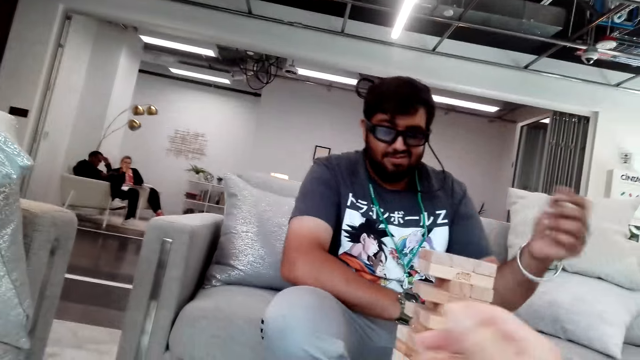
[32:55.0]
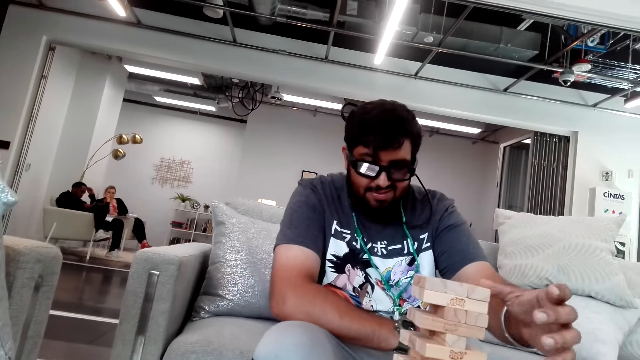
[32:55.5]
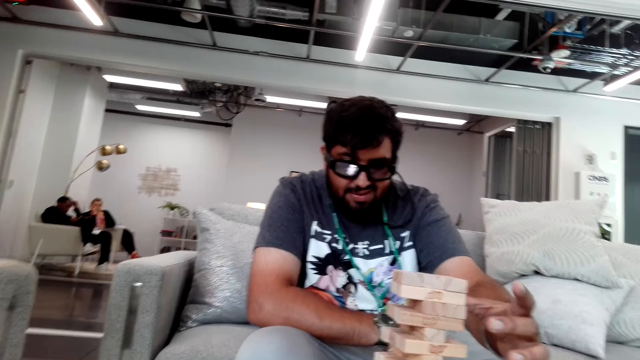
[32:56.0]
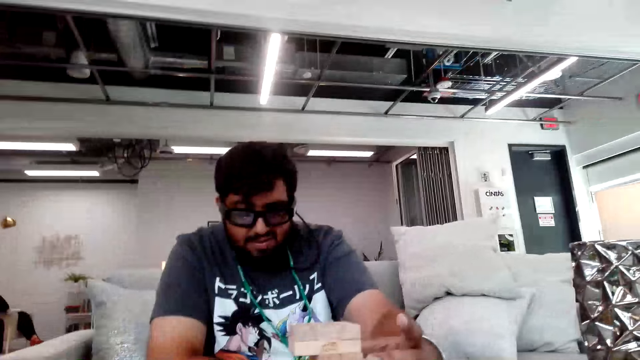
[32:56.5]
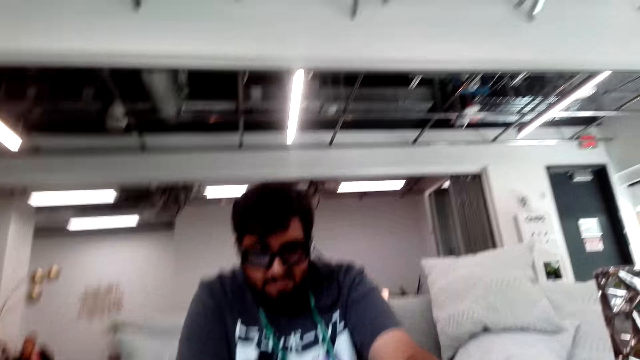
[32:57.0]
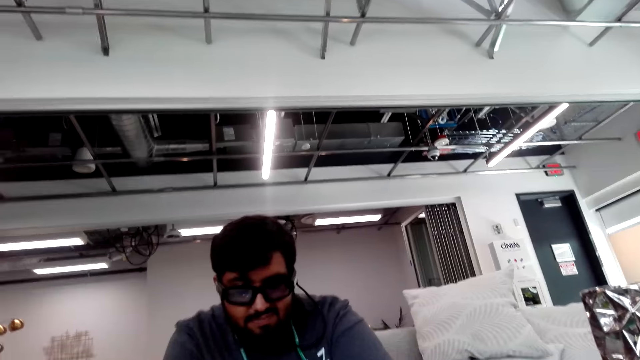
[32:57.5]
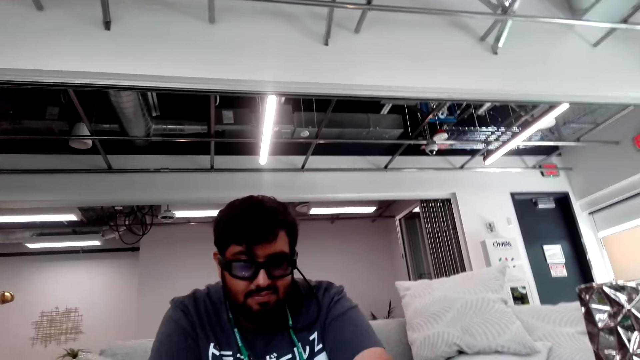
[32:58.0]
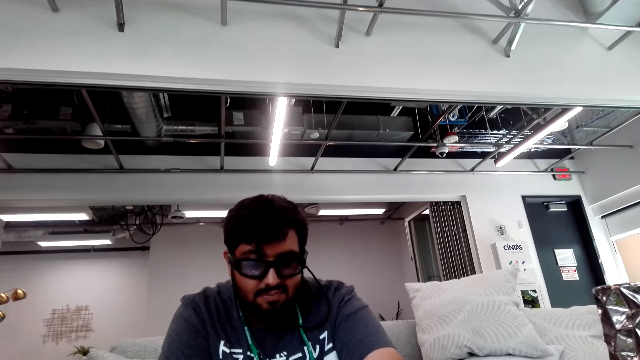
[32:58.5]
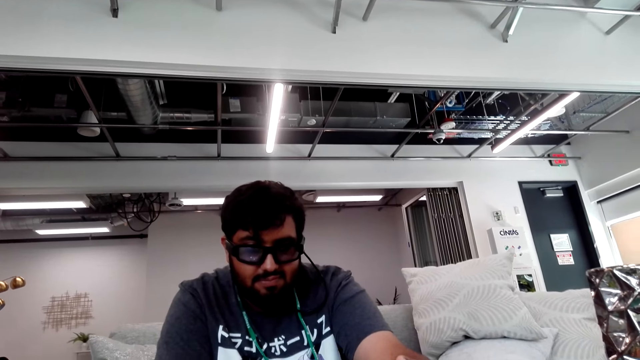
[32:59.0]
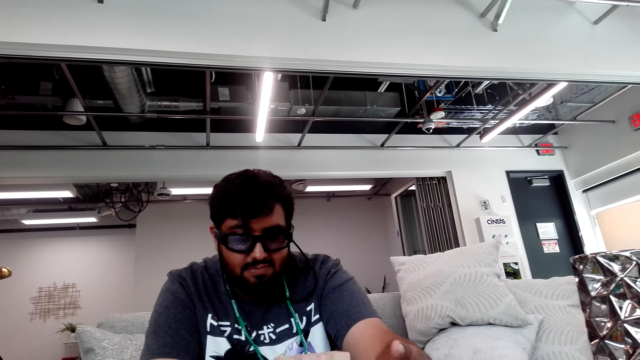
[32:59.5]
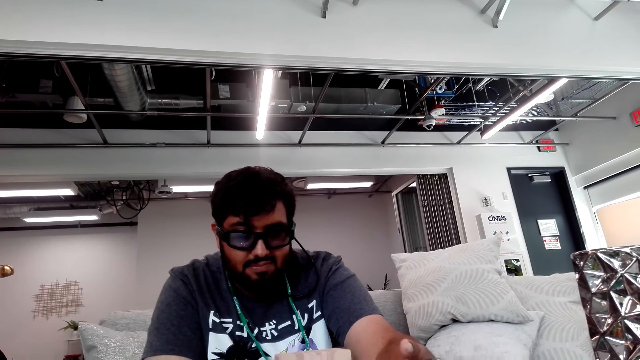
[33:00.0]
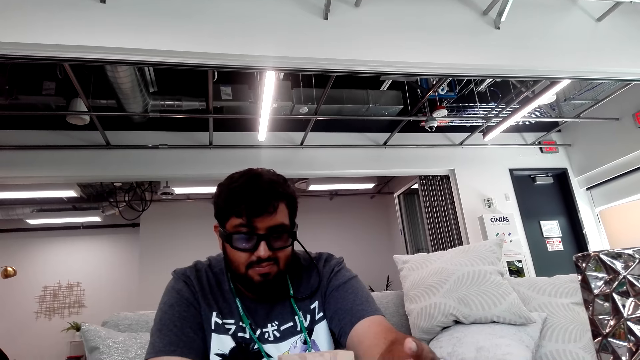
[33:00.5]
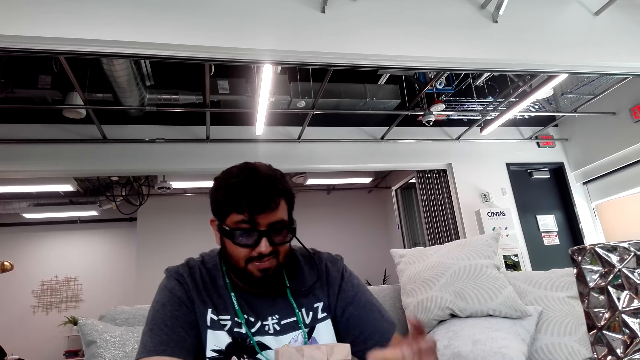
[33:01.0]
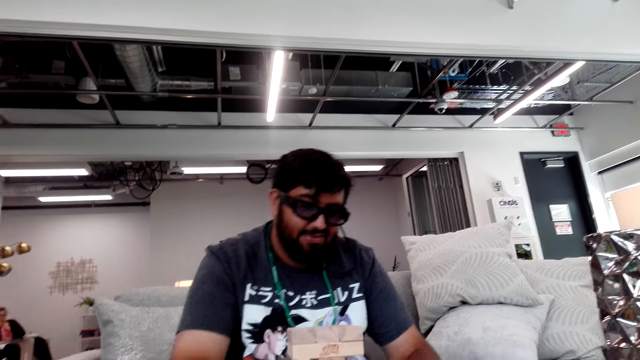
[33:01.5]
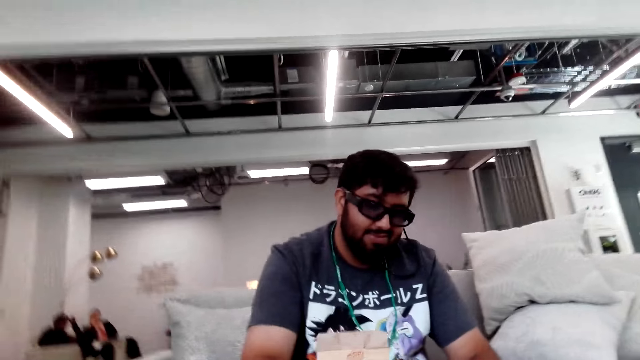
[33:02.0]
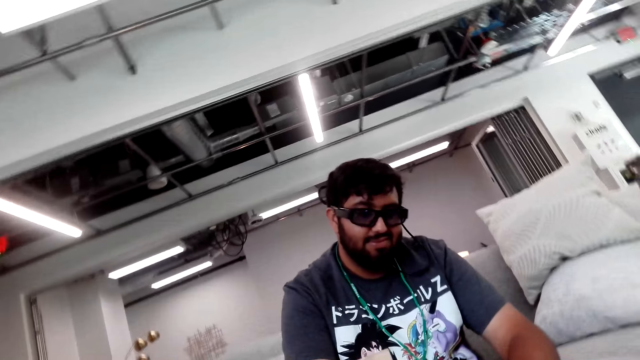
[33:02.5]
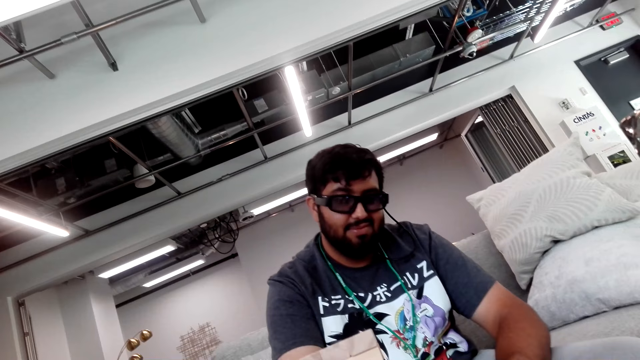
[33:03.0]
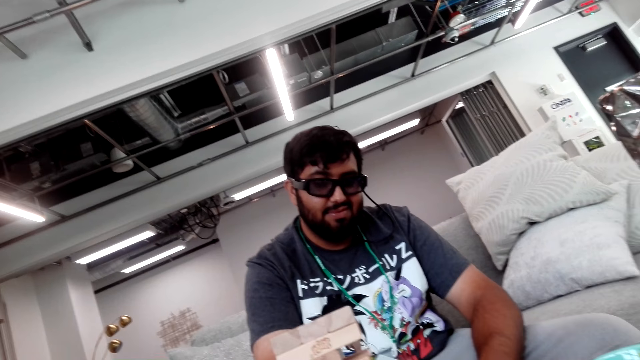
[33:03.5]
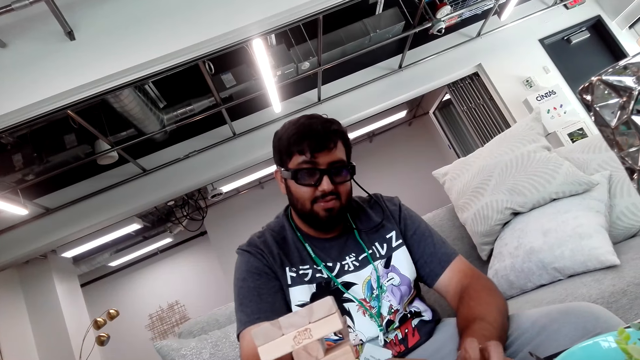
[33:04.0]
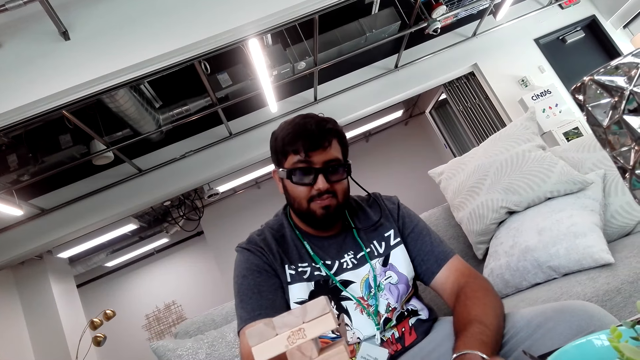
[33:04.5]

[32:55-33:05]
The man removes a block from the tower and does something with his hand.

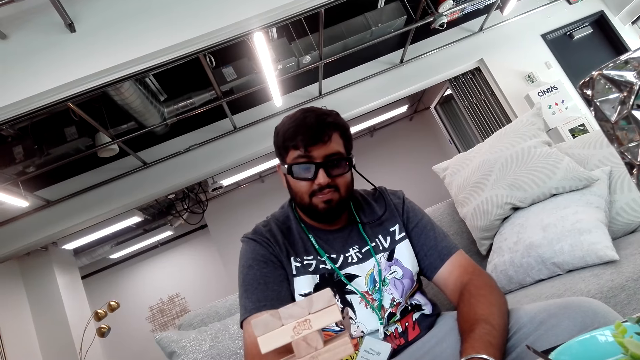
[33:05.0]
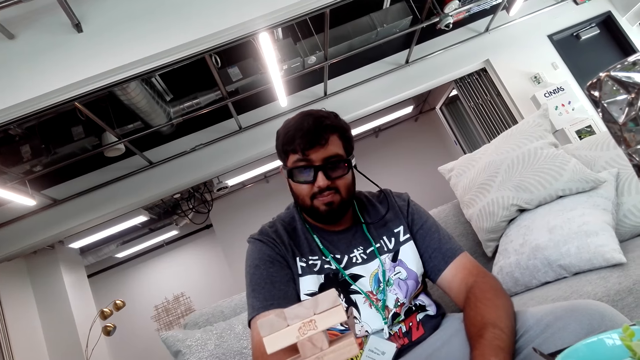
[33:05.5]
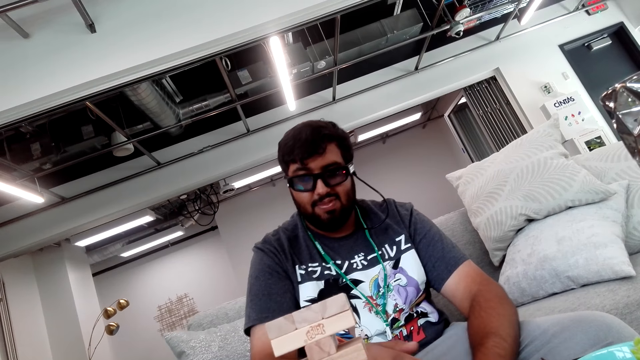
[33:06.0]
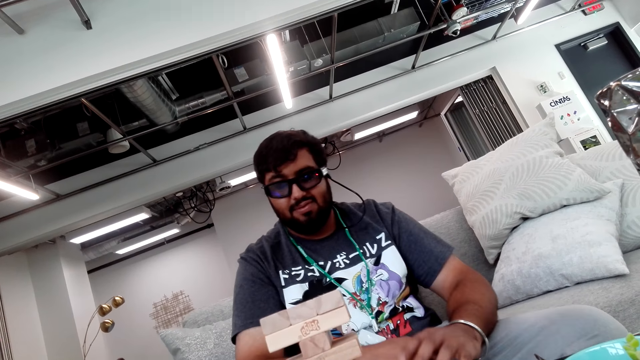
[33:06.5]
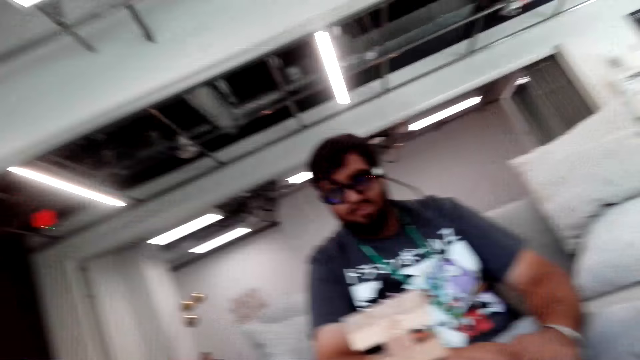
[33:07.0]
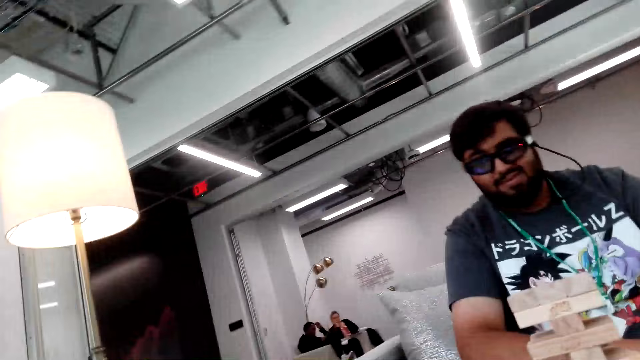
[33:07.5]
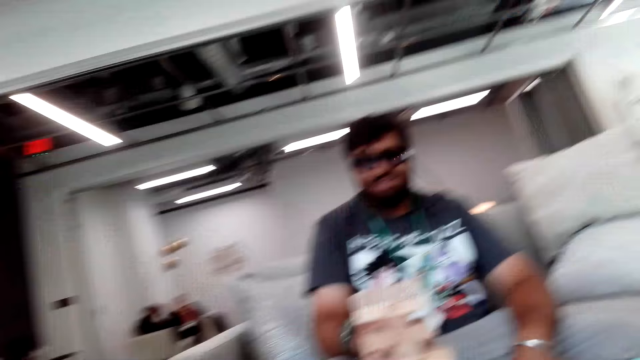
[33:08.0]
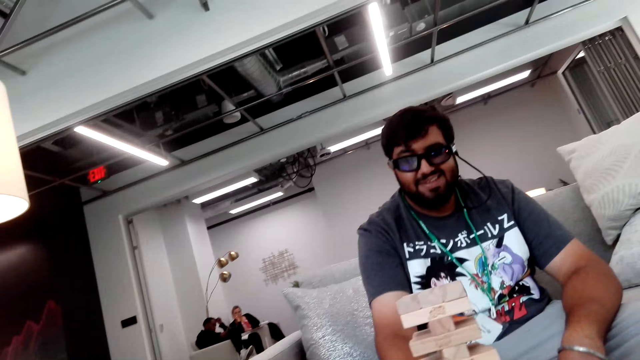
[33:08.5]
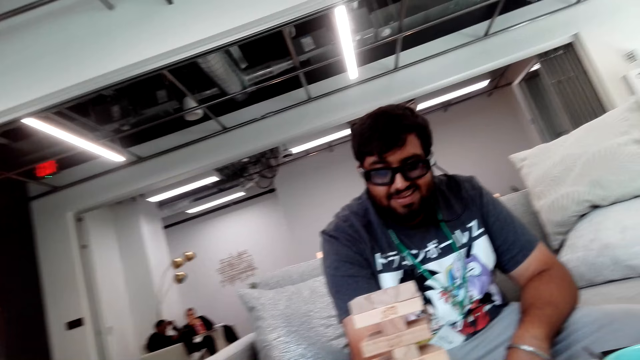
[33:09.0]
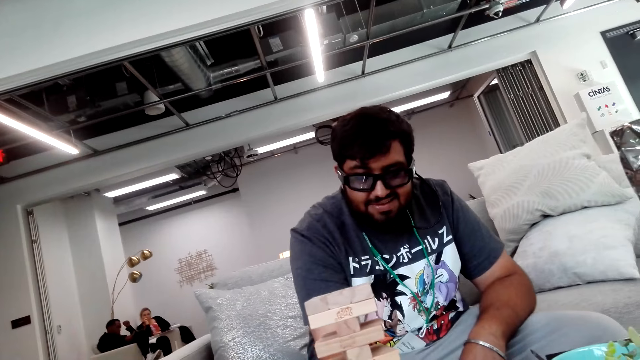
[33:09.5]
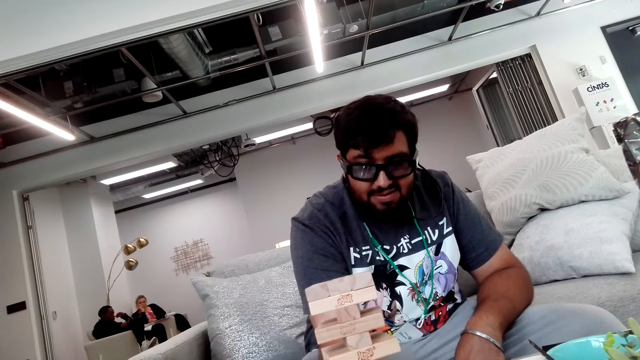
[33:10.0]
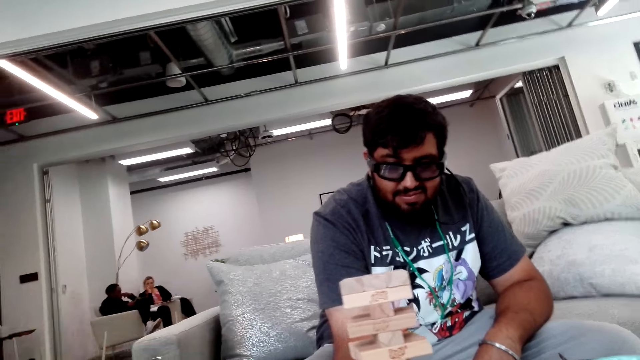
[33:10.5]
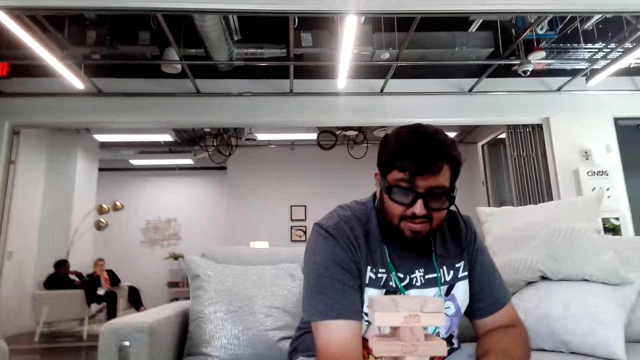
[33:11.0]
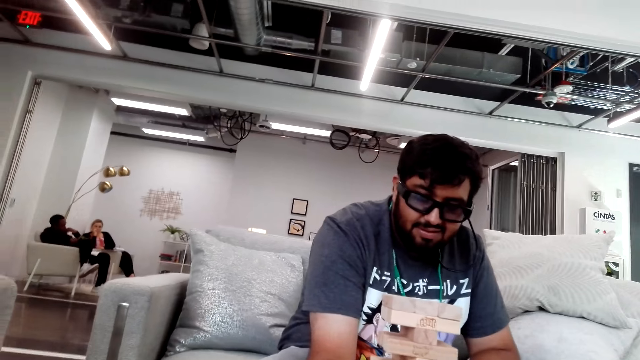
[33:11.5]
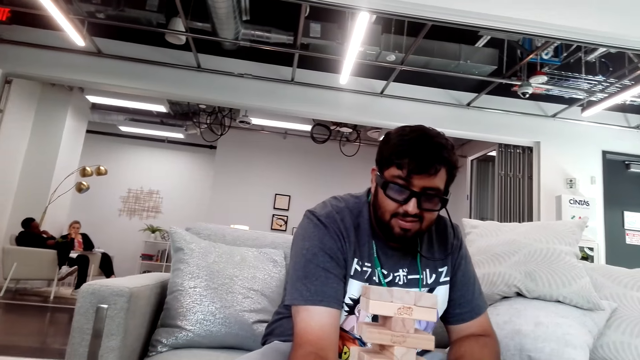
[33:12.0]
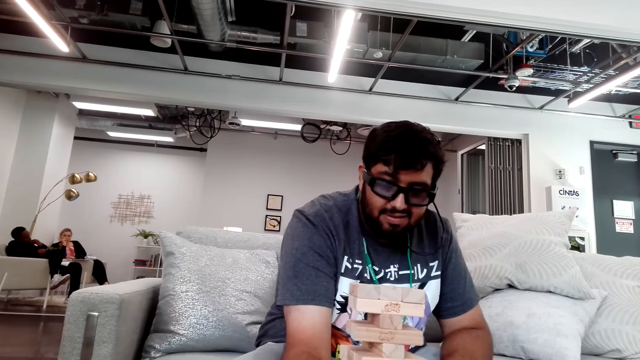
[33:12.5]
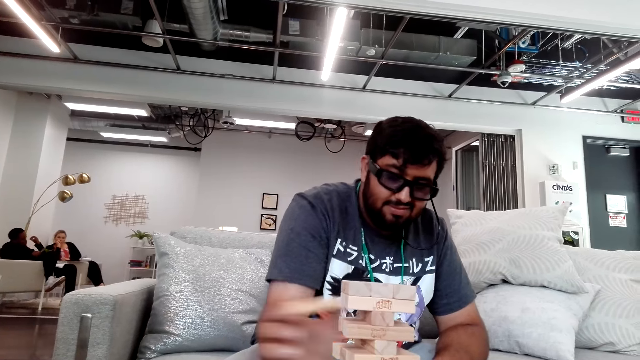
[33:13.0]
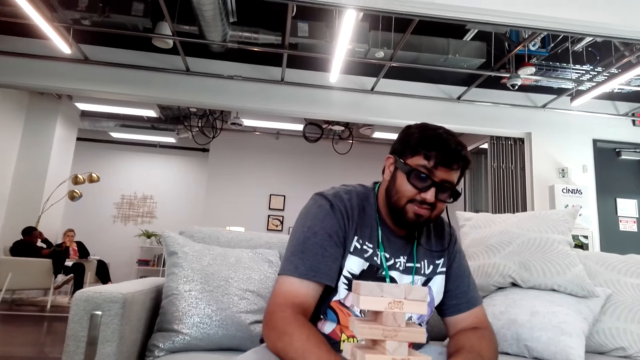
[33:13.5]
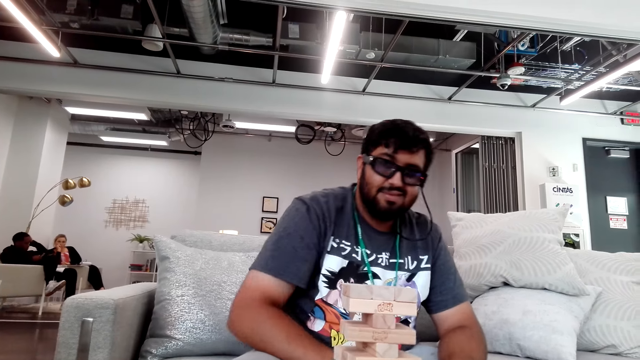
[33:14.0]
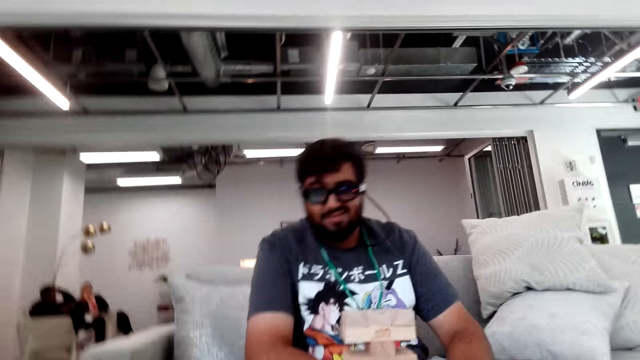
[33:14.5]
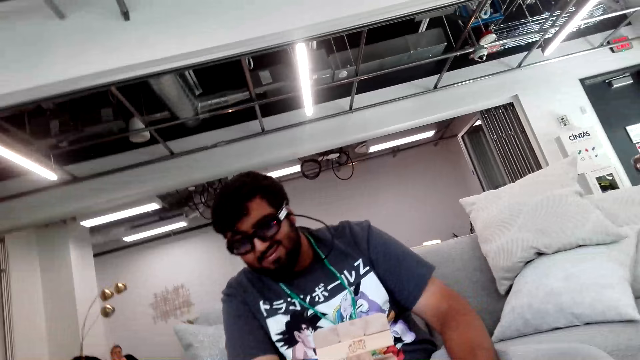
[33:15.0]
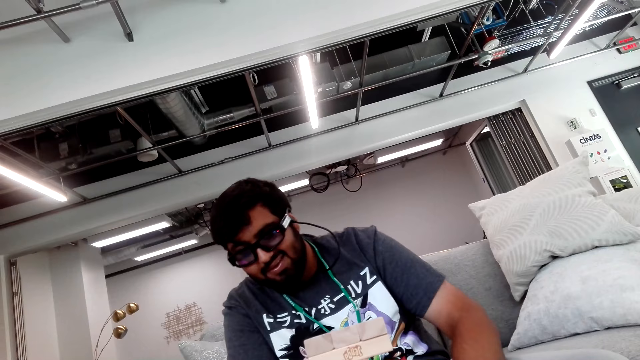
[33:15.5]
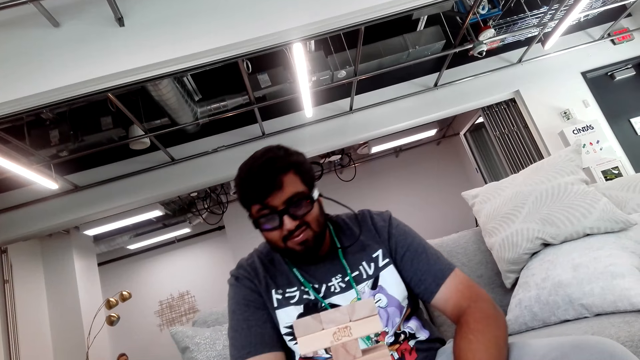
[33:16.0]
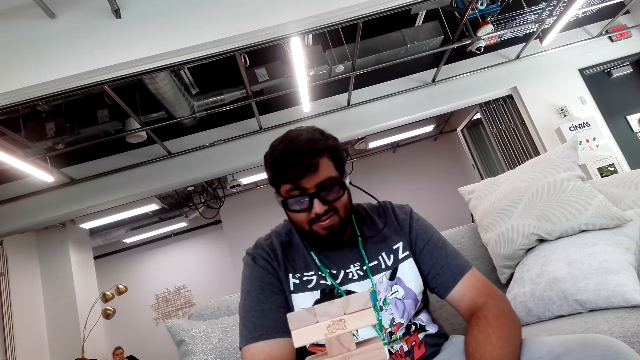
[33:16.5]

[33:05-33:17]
The man holds hands together. The man removes a block from the tower and places the block on the table.
